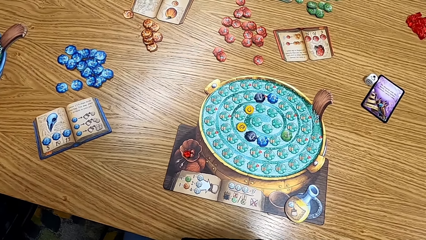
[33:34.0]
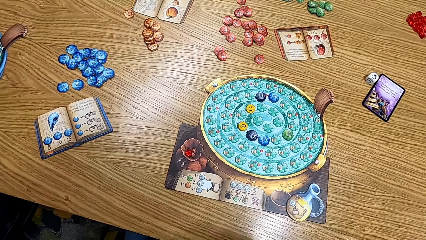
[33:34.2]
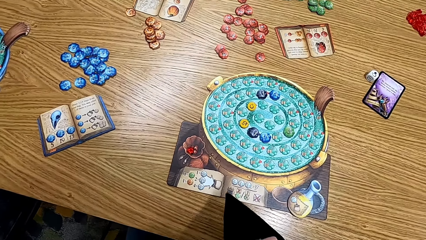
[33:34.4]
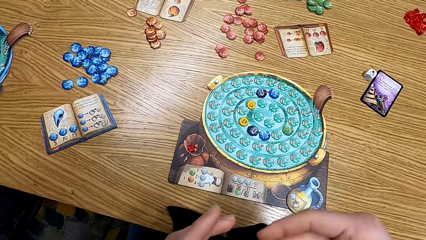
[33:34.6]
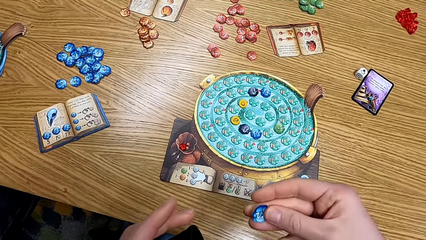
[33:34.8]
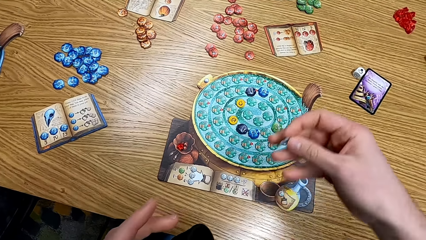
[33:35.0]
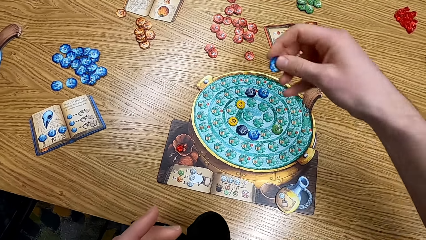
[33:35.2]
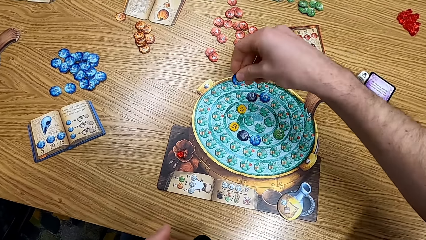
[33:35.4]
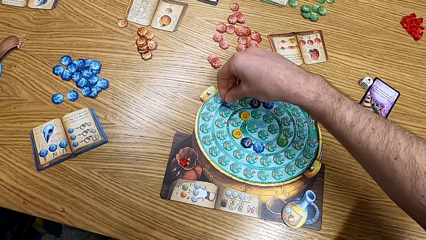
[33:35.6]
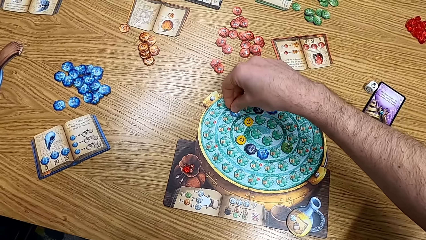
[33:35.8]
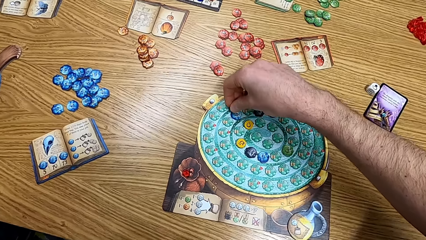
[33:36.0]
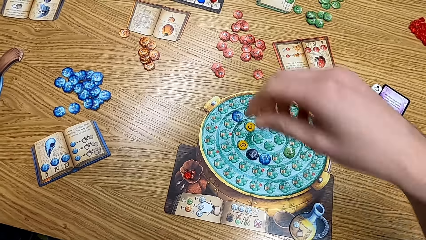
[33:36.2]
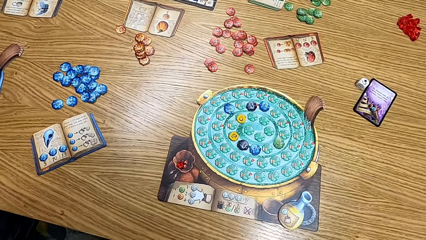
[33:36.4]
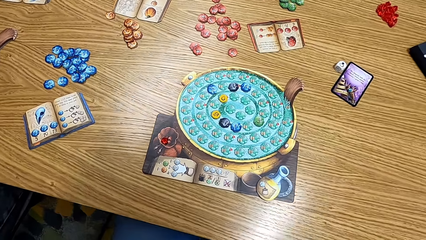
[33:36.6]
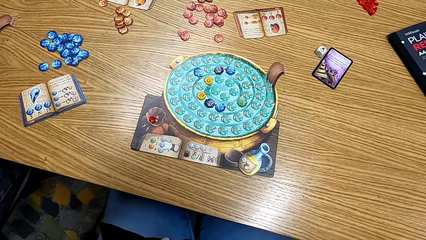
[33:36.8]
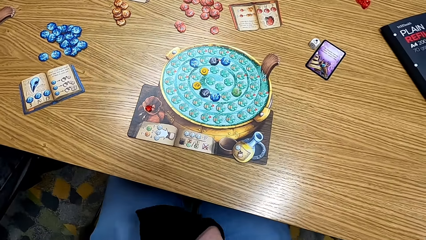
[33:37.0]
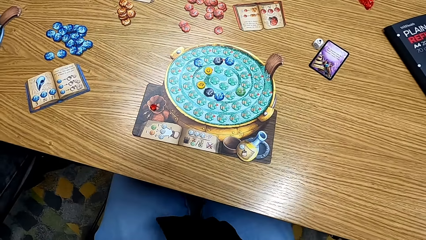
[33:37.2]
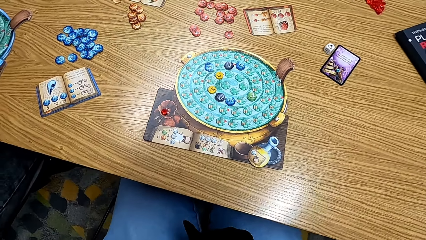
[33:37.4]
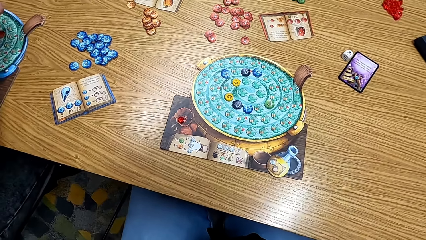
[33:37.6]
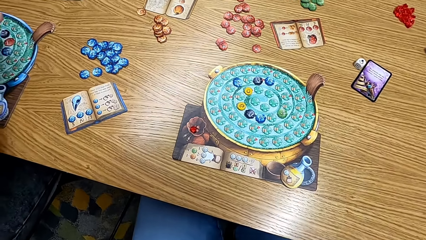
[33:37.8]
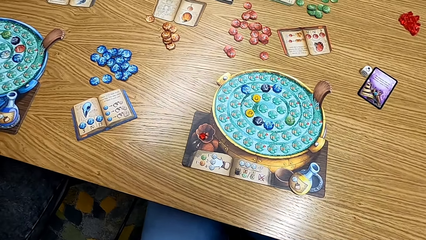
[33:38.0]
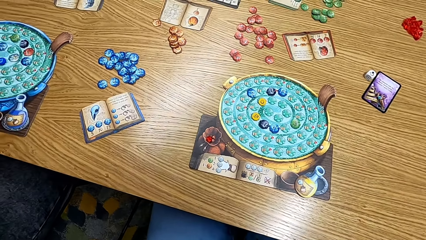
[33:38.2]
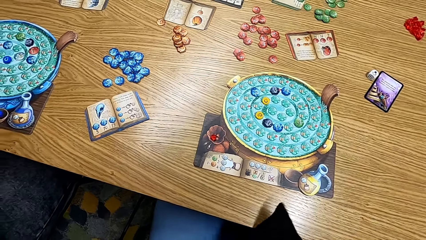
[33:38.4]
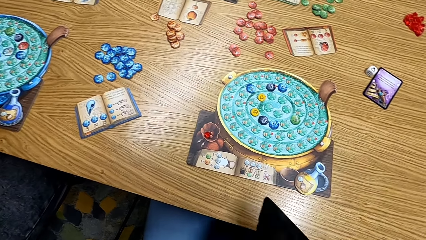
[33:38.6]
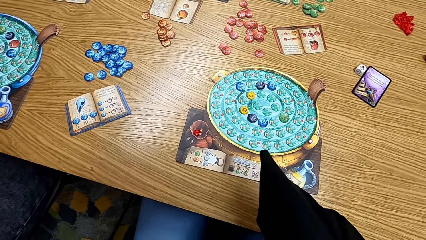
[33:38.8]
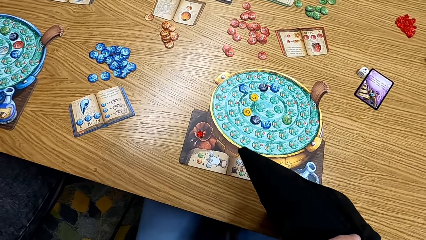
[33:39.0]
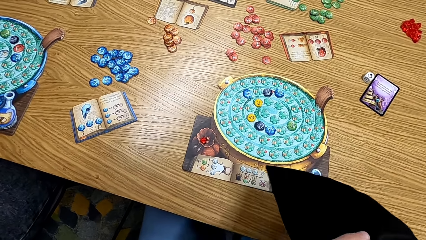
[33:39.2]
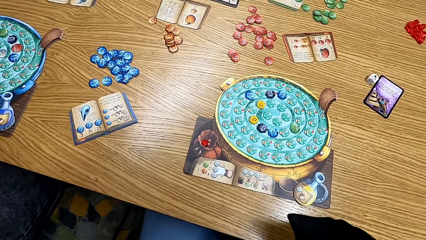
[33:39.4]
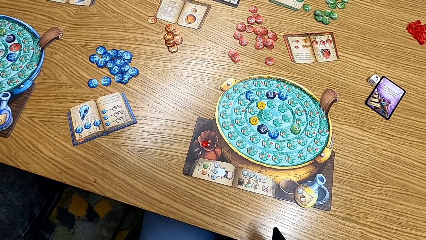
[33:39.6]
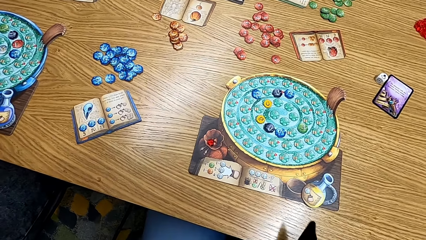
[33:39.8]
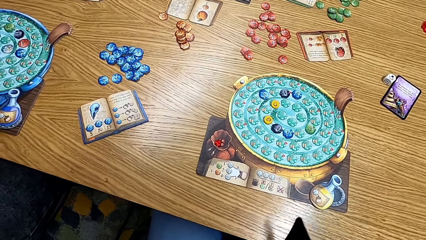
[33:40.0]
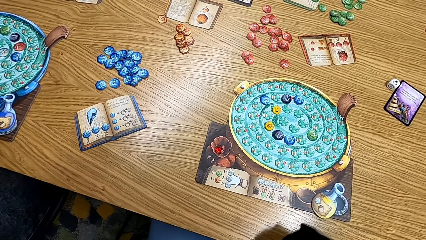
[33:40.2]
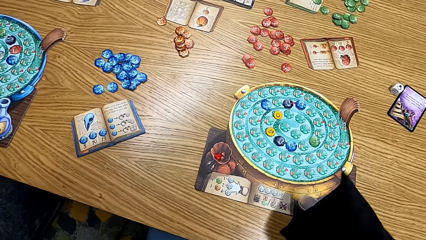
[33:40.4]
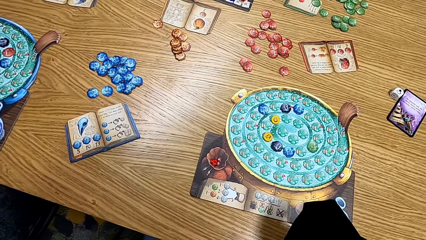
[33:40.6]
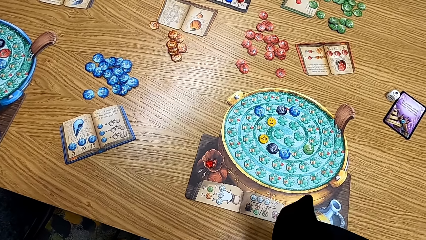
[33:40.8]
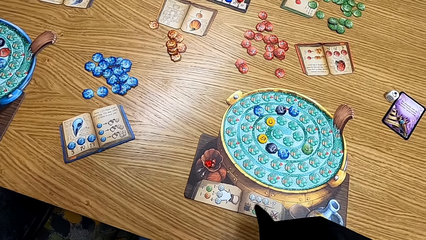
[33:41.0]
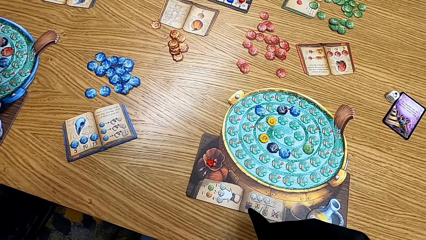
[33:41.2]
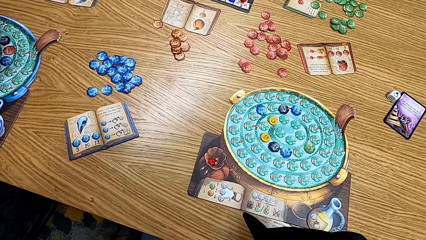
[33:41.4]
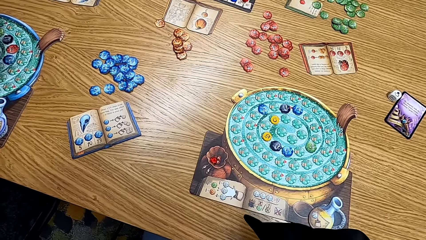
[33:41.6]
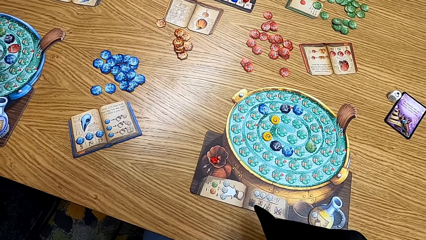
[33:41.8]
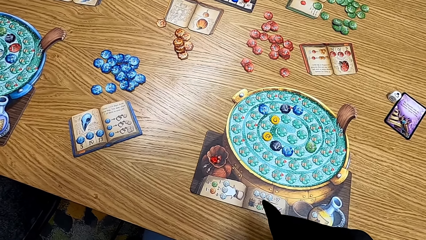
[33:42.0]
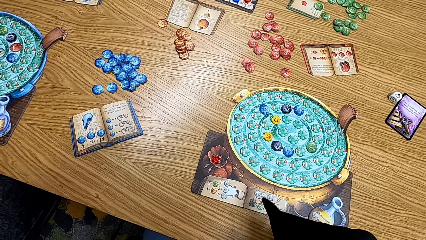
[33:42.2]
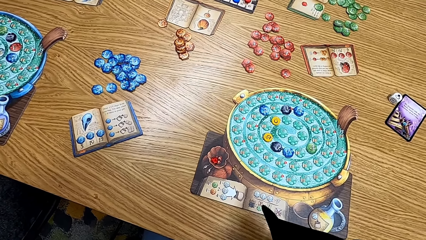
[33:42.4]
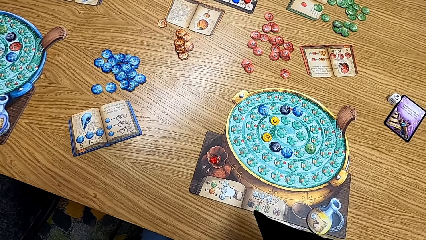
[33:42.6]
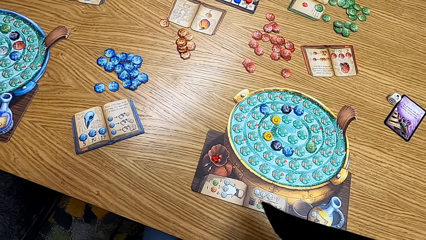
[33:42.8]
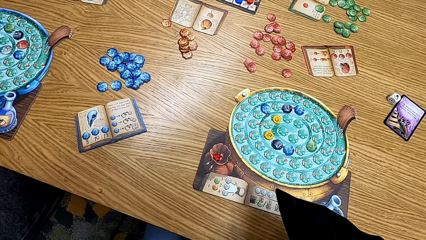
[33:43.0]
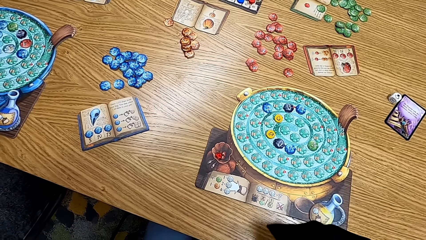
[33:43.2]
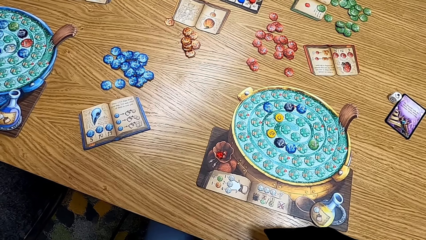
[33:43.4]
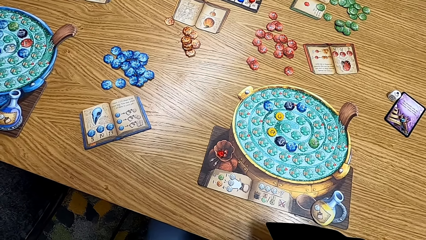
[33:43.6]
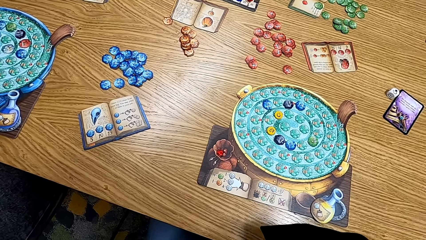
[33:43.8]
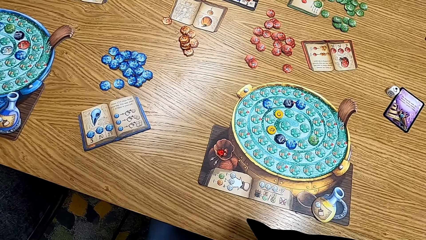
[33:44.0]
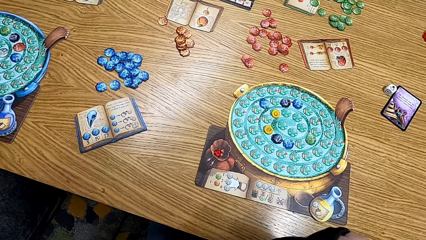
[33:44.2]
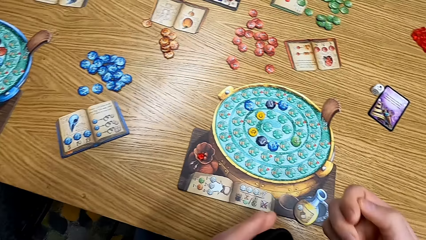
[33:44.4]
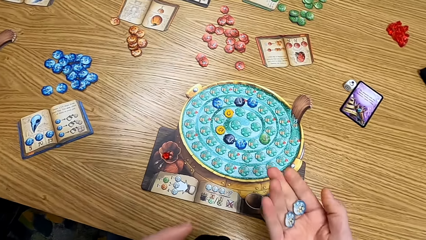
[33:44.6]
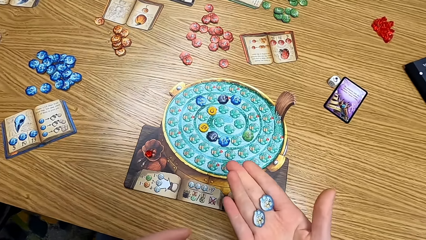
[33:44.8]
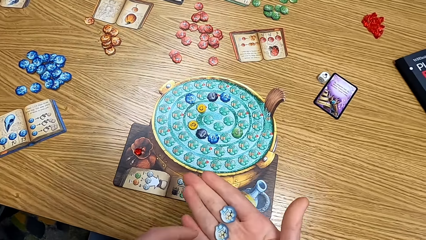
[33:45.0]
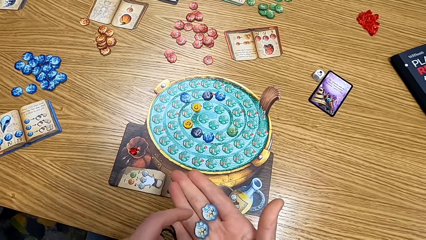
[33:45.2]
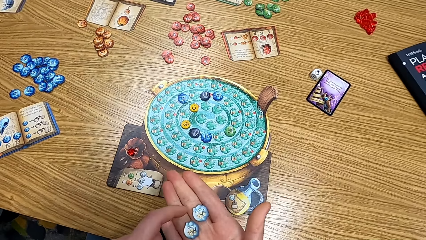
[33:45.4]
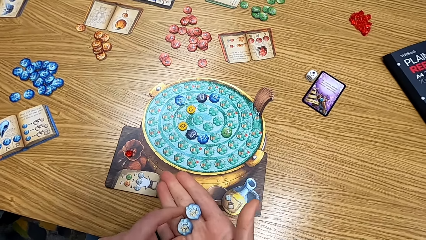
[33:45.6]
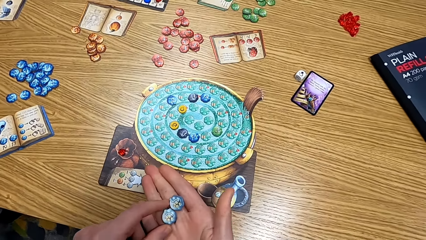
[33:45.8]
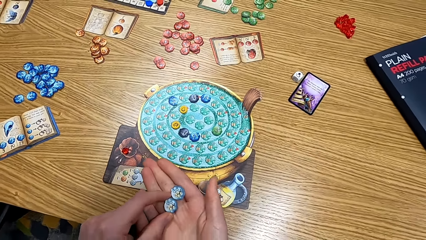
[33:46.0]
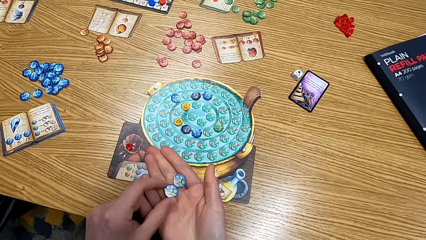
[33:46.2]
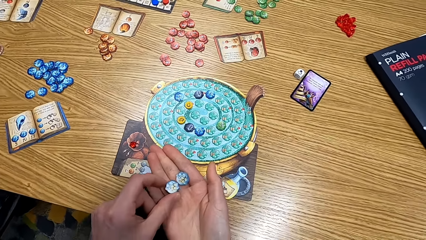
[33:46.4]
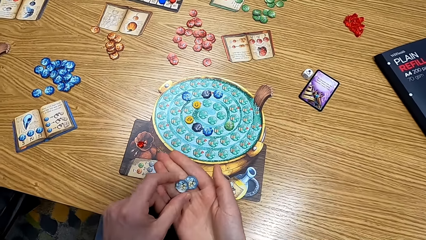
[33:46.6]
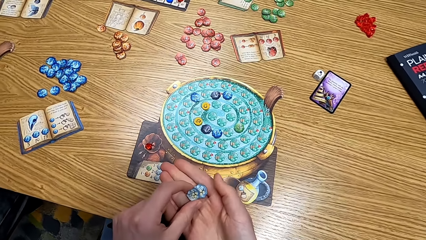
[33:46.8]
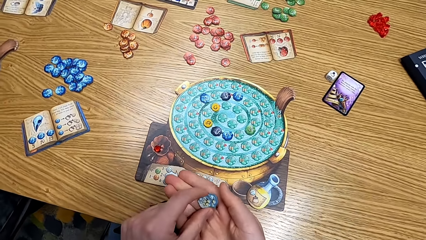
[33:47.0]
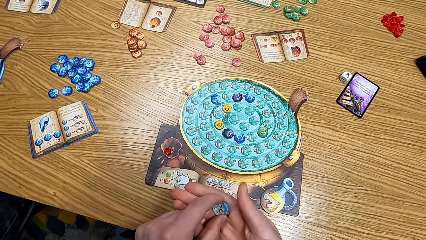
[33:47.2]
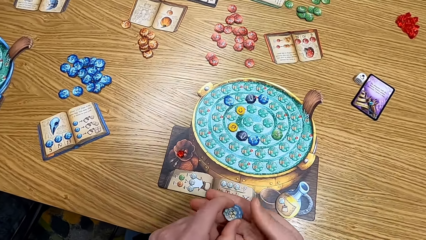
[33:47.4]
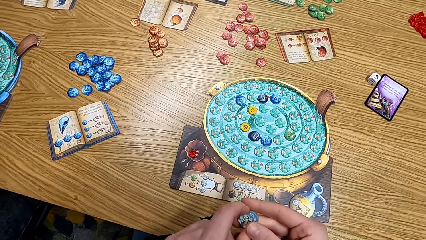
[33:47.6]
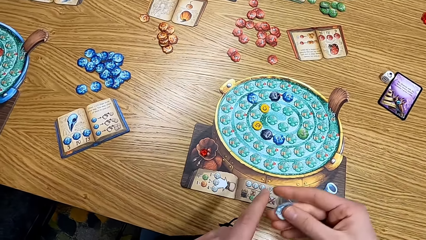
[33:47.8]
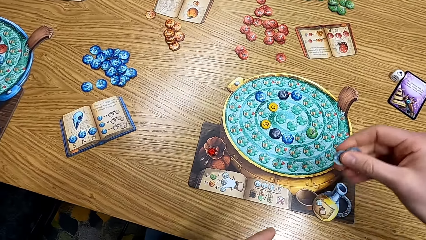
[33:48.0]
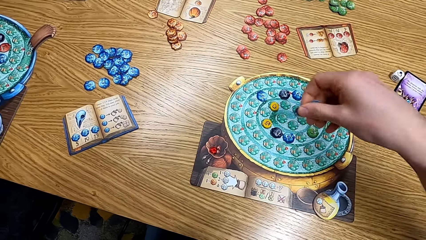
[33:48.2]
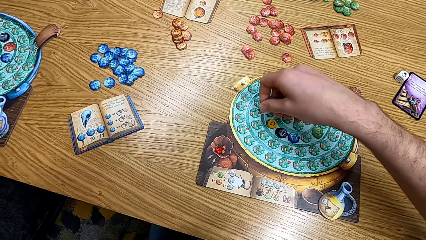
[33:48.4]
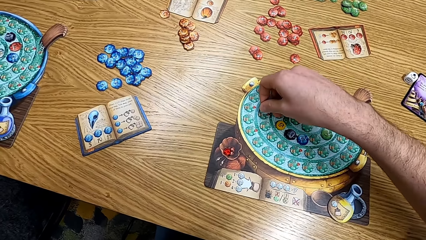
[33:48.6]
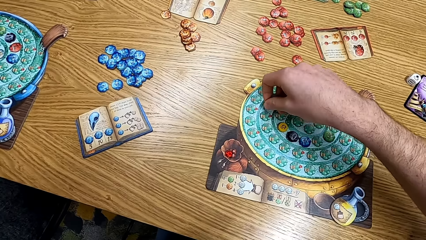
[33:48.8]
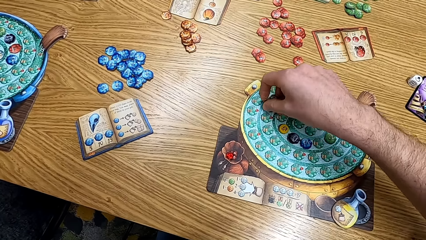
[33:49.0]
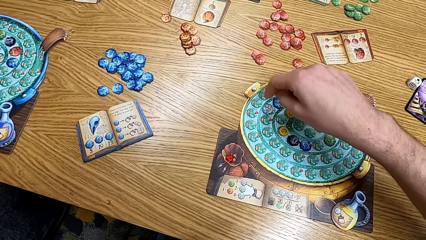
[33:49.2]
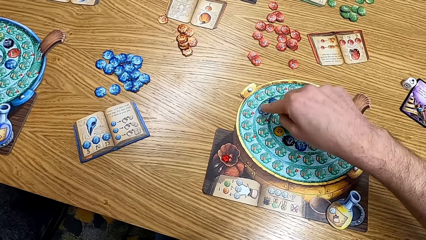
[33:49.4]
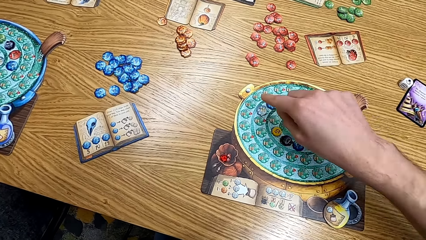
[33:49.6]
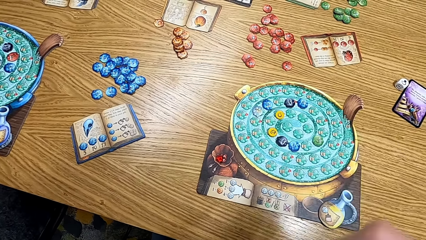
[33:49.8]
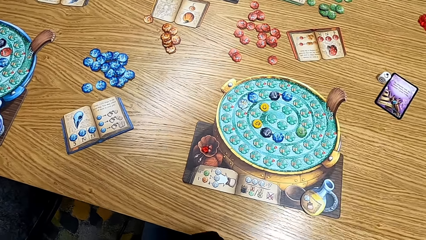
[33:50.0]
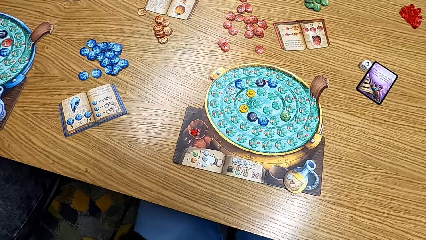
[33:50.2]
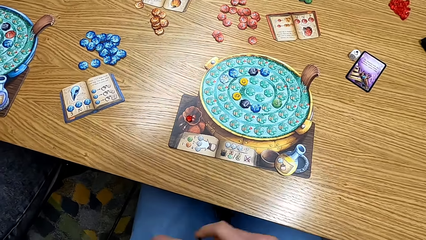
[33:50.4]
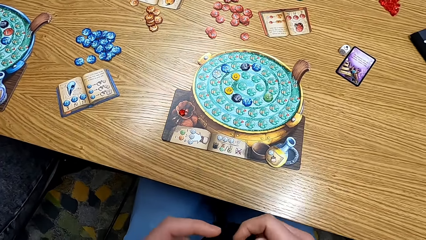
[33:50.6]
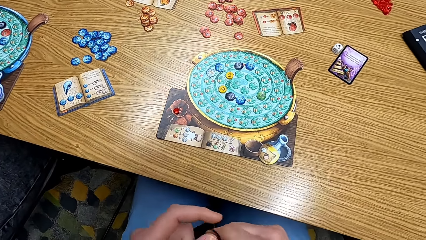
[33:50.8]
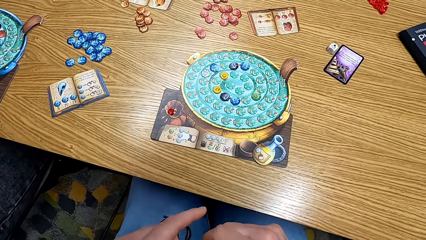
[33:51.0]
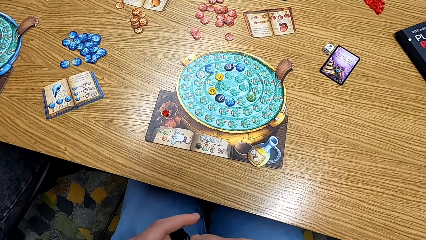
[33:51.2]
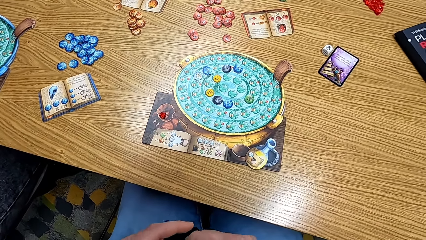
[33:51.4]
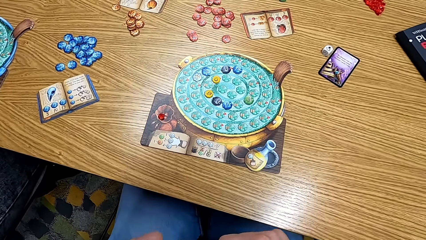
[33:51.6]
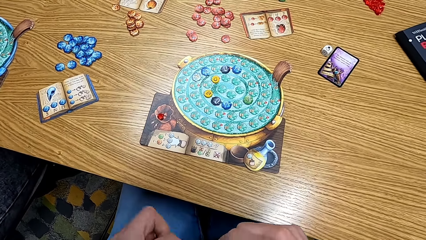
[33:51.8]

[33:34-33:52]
The camera wearer shakes the cards in the bag. She puts the cards on the table. She plays the board game. She looks at the table. She shakes the cards in the bag. She looks at the table. She looks at the cards on her hands. She checks the tokens. She puts the cards and plays the board game. She looks at the cards.
